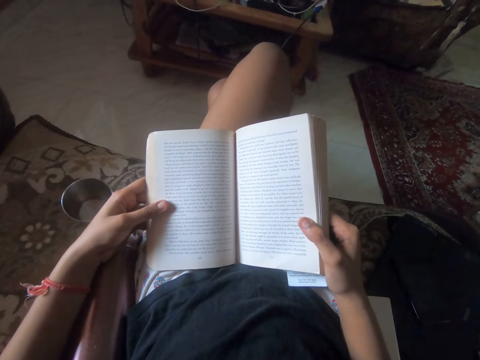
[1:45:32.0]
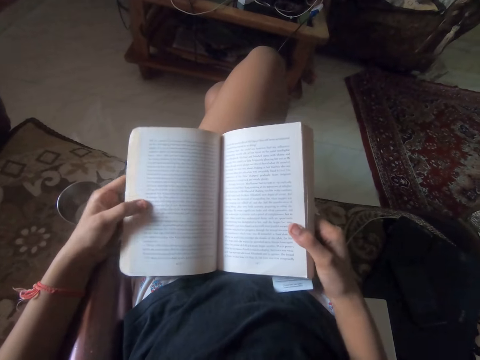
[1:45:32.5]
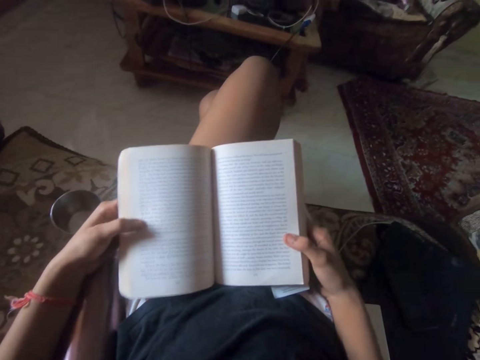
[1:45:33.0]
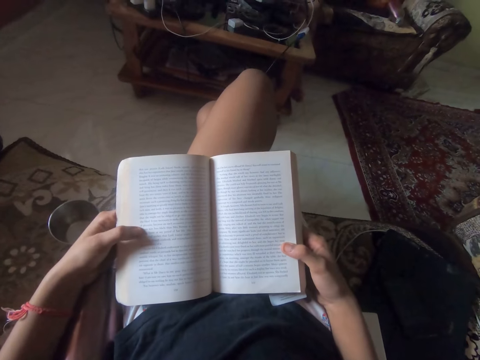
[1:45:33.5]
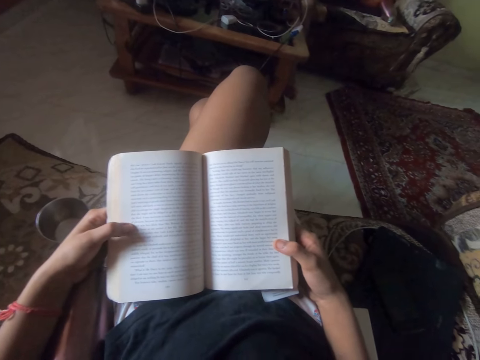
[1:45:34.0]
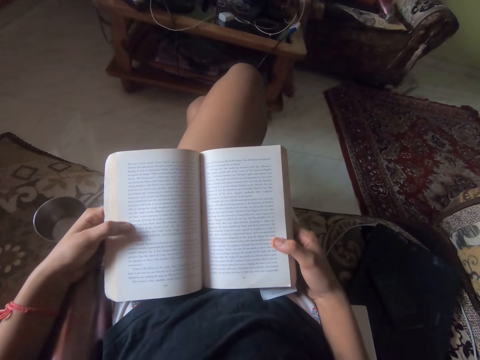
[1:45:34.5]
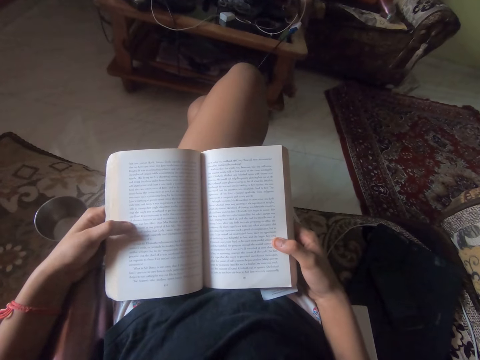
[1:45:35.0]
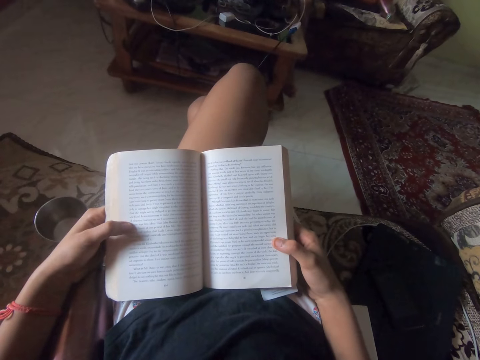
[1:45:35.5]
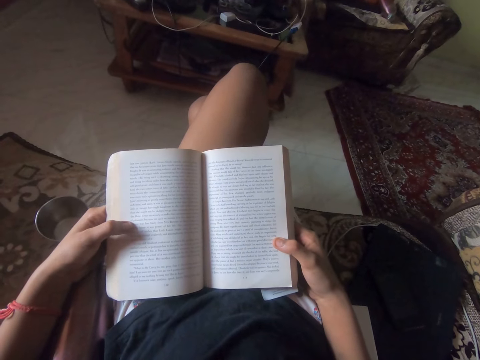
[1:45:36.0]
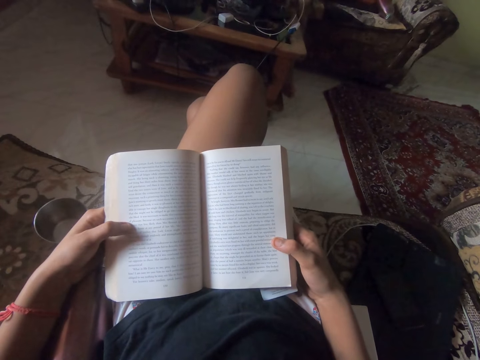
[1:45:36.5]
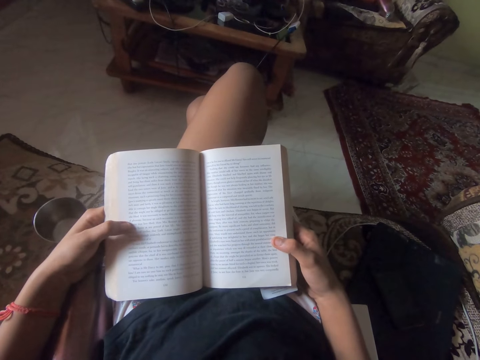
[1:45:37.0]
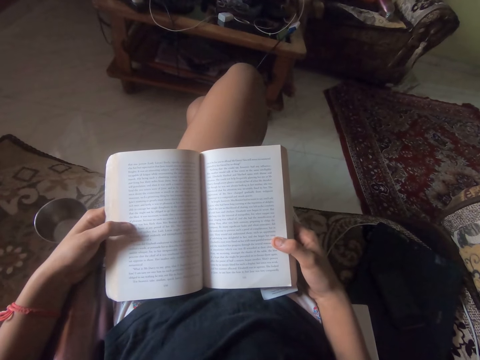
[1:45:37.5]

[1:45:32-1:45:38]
The camera wearer moves the novel on her lap. She reads the novel on the cushion chair.

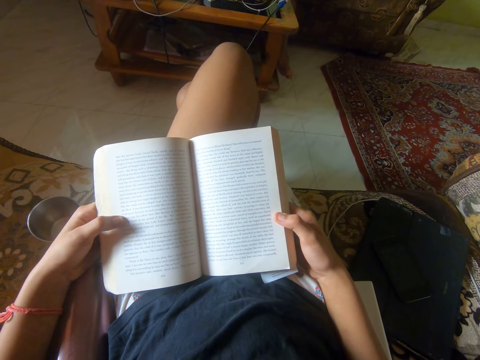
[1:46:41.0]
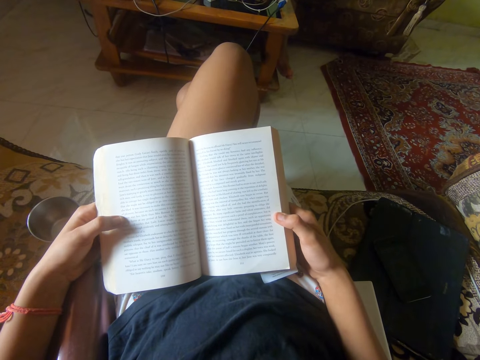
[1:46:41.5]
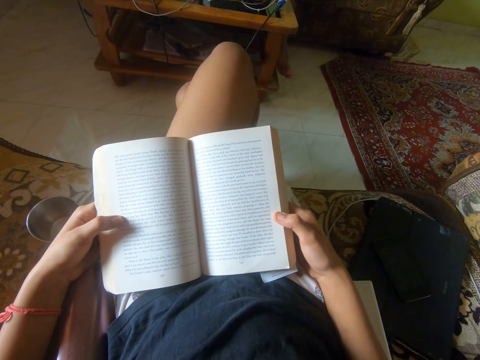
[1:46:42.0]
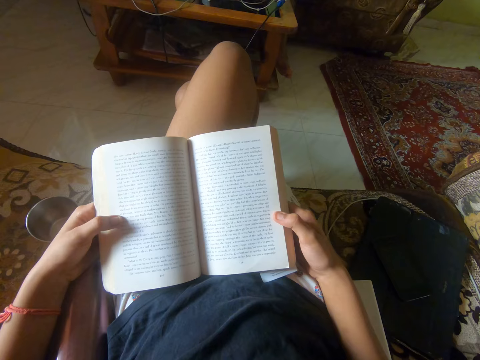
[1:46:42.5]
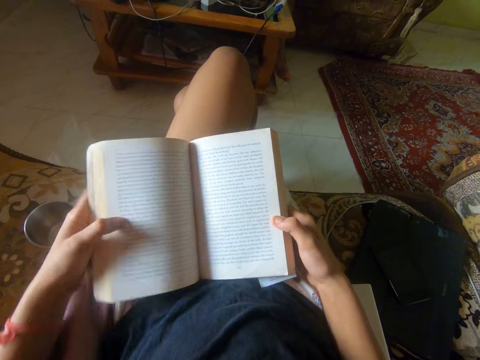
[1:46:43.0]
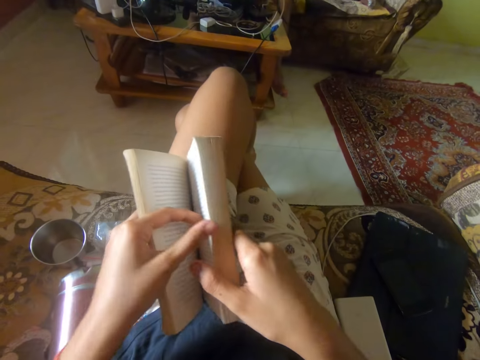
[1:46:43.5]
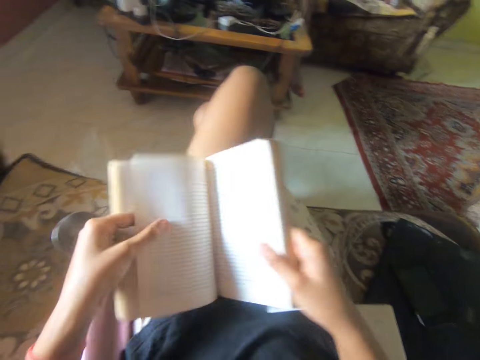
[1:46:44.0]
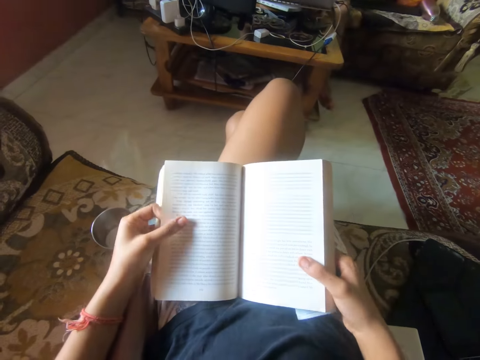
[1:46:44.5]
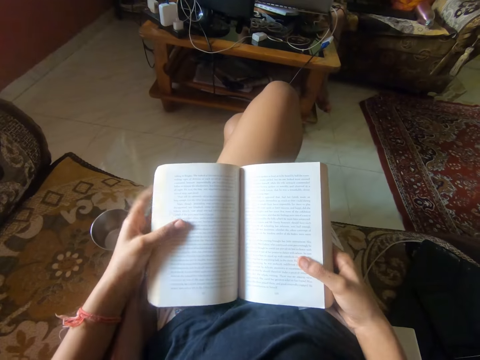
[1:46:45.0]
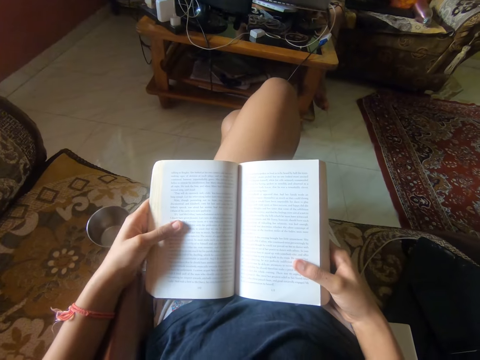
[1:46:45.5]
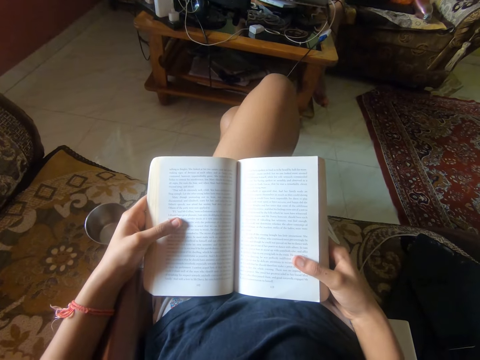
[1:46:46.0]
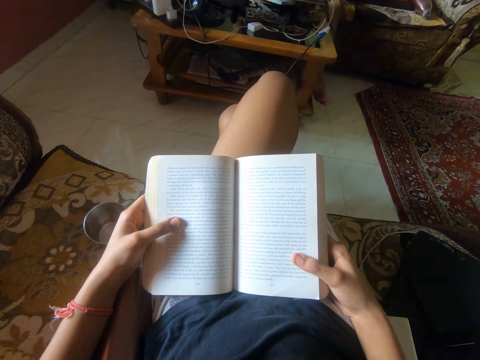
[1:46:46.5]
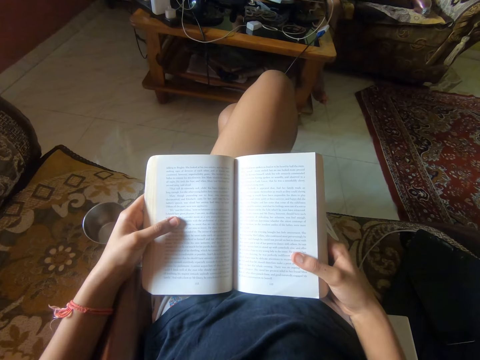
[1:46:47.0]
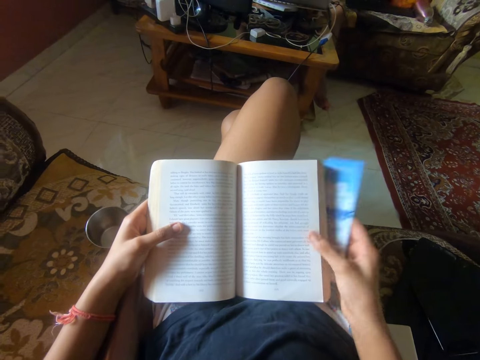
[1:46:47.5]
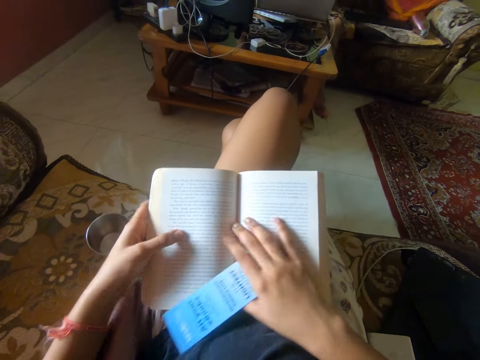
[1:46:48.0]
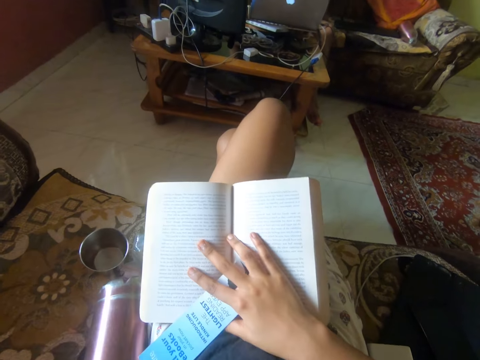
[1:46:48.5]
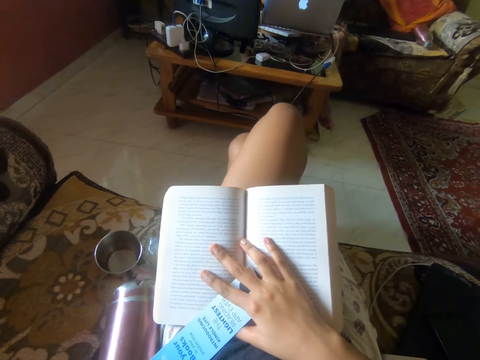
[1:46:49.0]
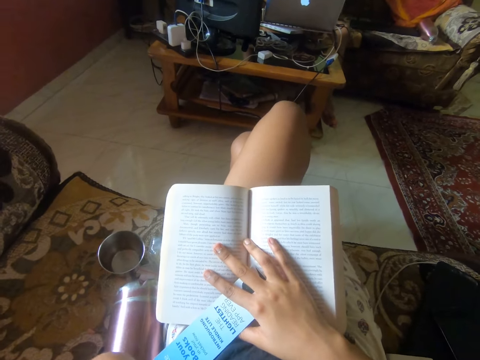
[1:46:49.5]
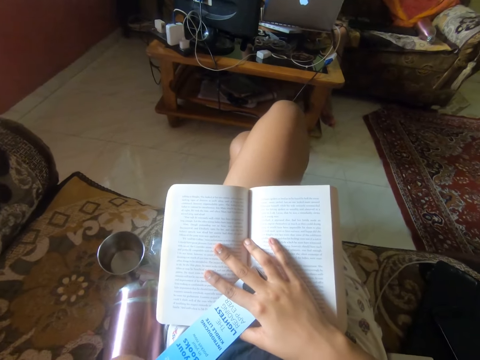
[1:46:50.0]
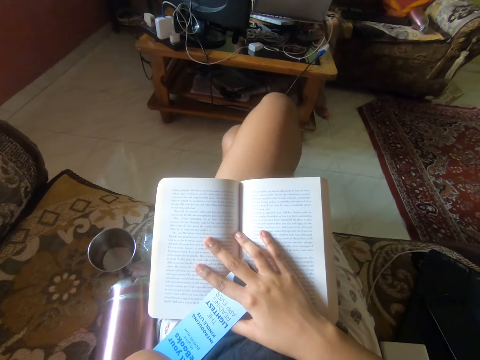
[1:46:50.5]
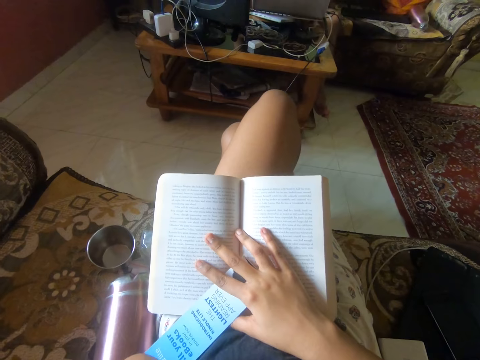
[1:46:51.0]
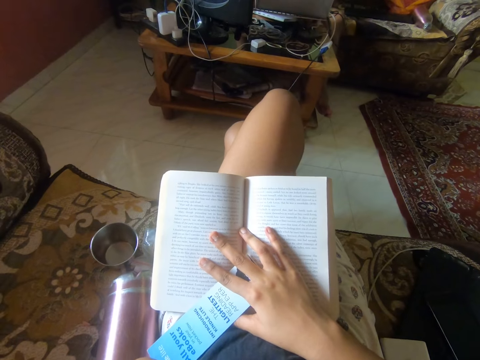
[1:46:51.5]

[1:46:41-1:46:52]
The camera wearer turns the page of the novel. She reads the novel on the cushion chair. She places her right hand with the book divider on the novel. She lifts up her left hand from the novel.

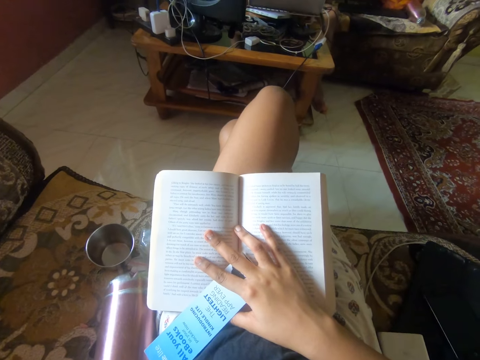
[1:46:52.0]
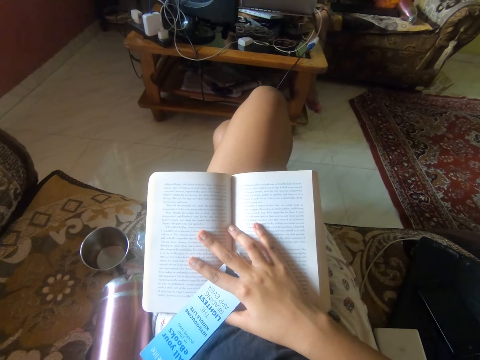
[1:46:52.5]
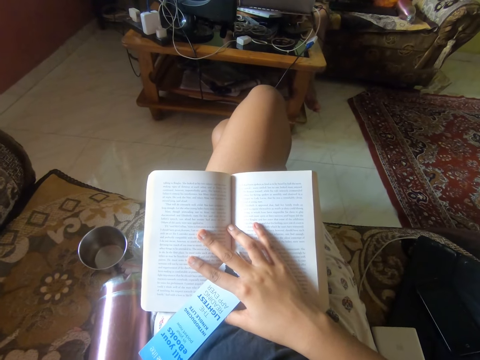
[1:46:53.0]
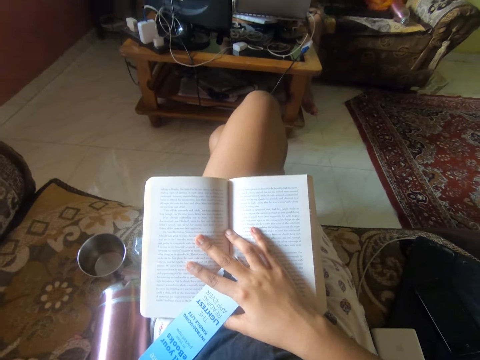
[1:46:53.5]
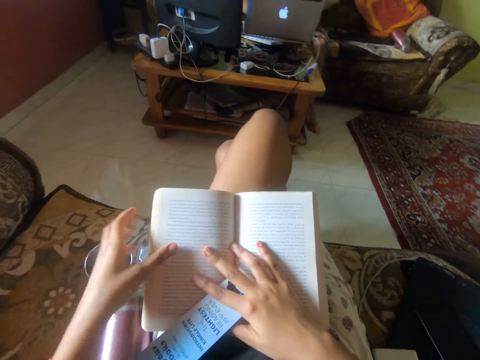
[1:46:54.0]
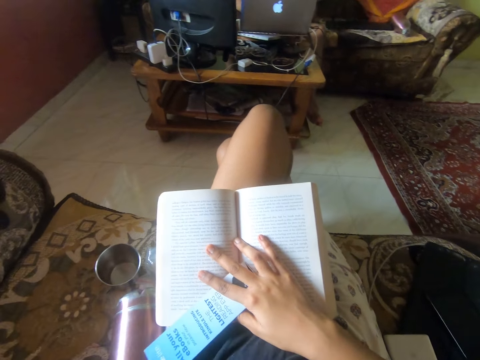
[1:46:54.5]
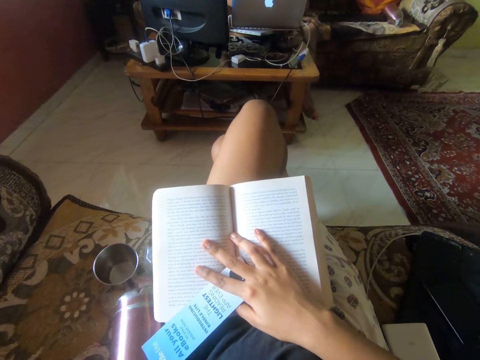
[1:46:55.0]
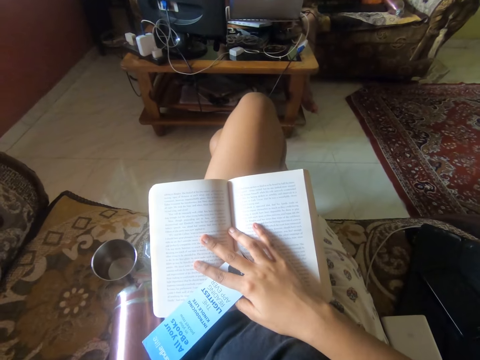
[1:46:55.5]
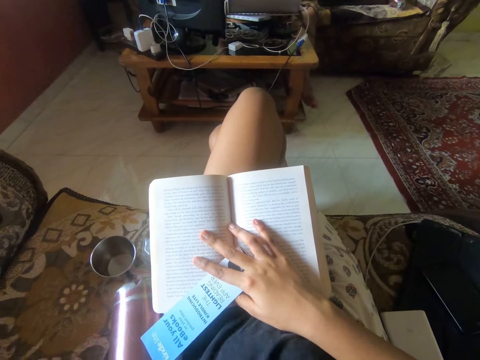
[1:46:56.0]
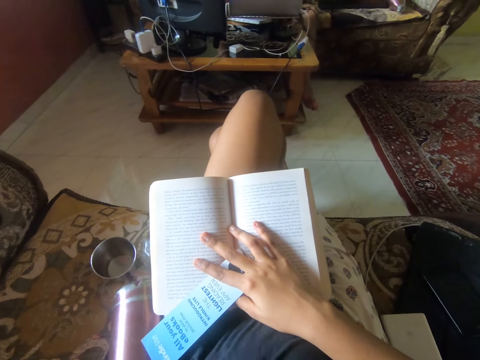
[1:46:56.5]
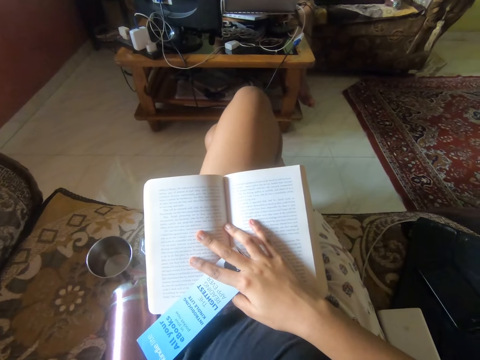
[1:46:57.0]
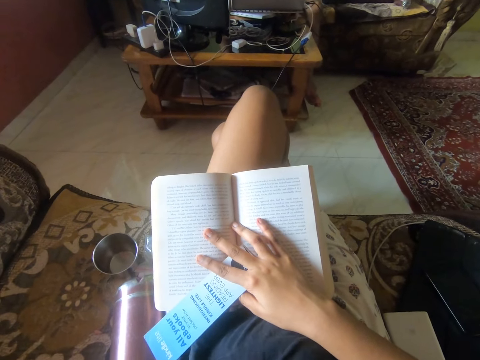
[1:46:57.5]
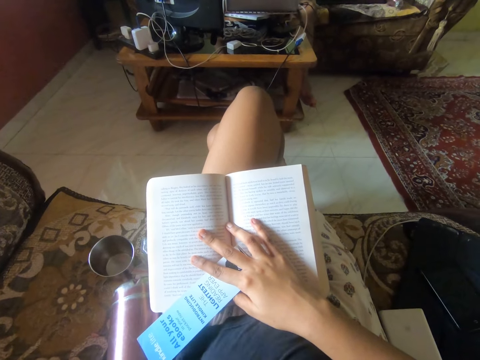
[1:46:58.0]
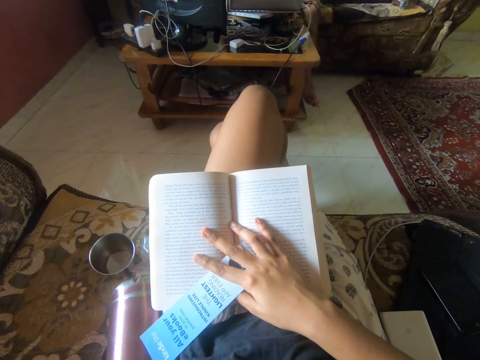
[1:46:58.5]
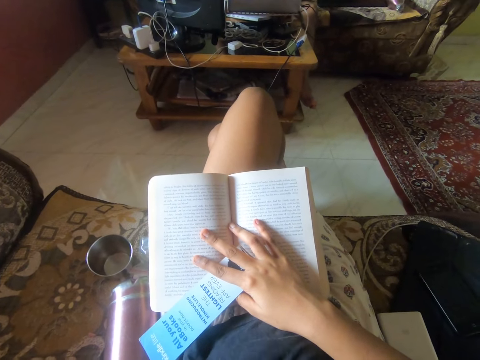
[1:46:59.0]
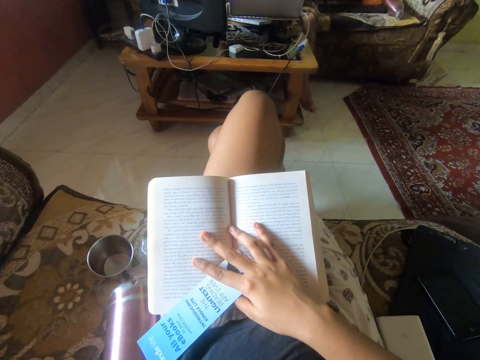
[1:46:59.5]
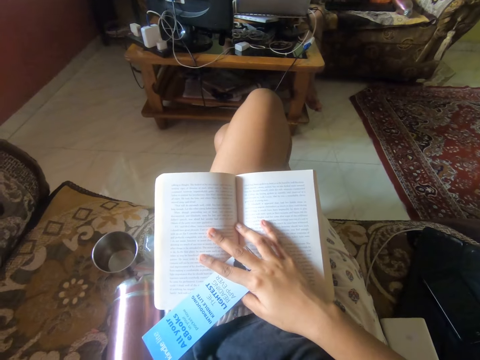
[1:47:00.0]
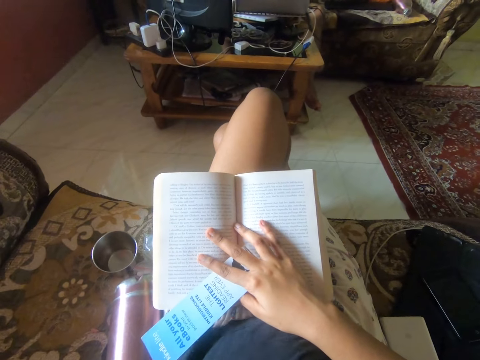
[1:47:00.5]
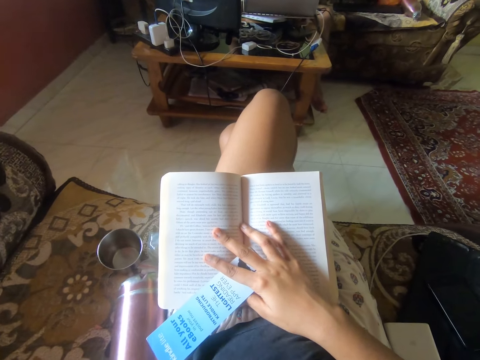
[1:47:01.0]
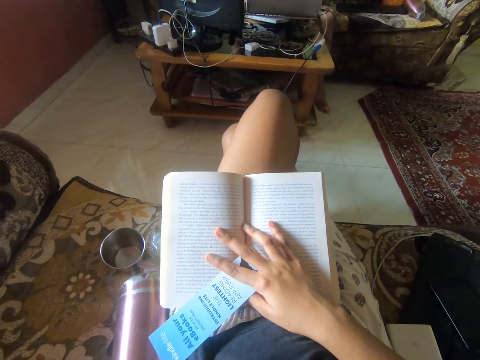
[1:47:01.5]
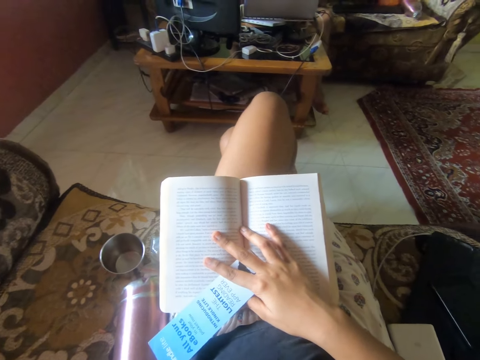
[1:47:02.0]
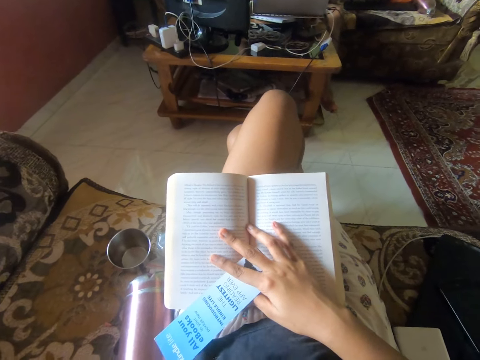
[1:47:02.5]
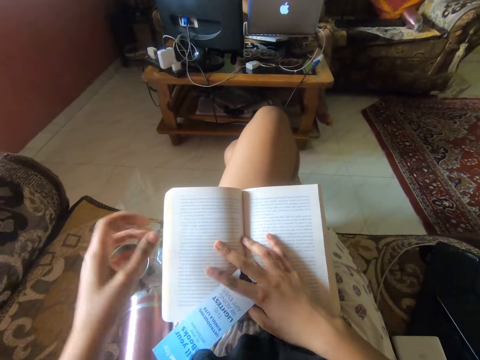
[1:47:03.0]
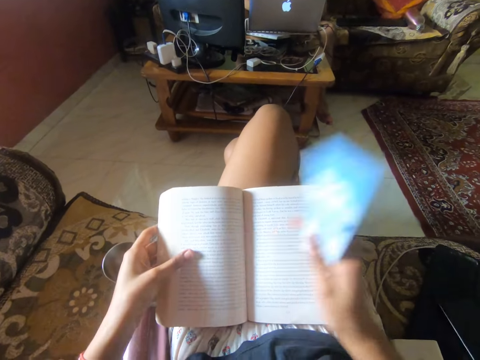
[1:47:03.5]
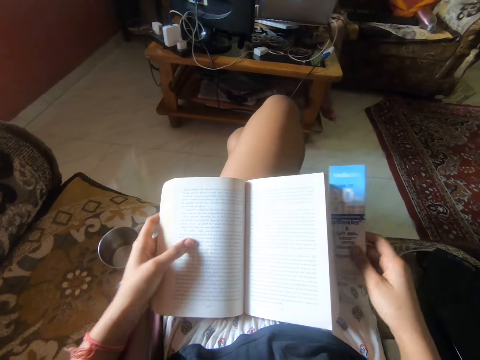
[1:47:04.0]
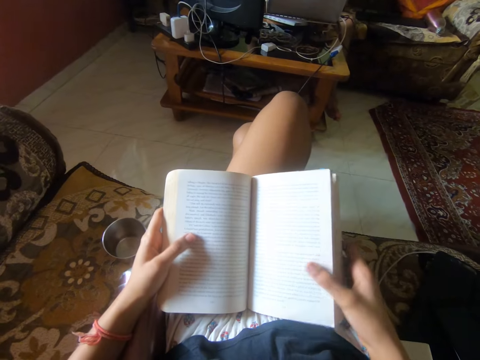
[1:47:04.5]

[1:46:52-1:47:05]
The camera wearer touches the book. She moves her left hand and lifts the hand. She lowers her left hand on the novel. She removes her right hand with the book divider from the novel. She returns the book divider to the side of the novel.
